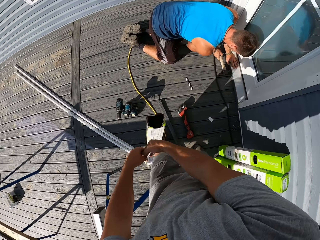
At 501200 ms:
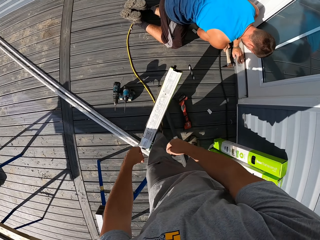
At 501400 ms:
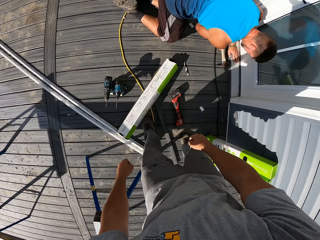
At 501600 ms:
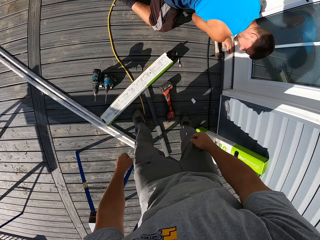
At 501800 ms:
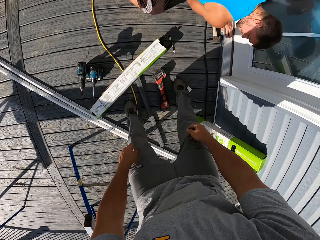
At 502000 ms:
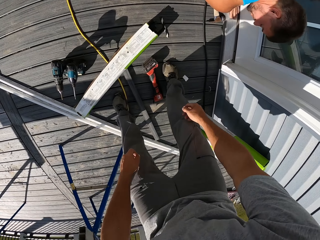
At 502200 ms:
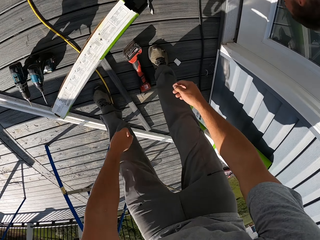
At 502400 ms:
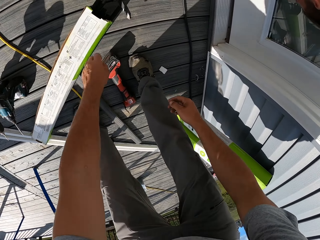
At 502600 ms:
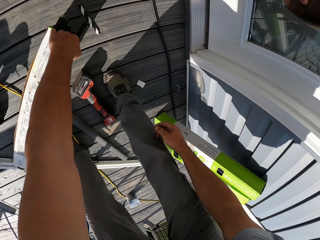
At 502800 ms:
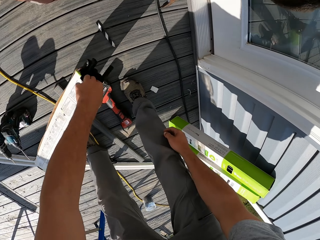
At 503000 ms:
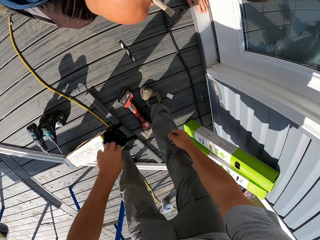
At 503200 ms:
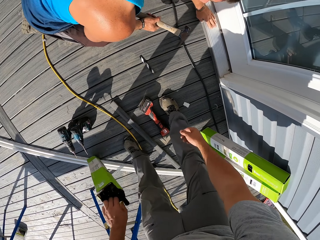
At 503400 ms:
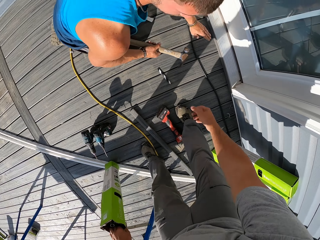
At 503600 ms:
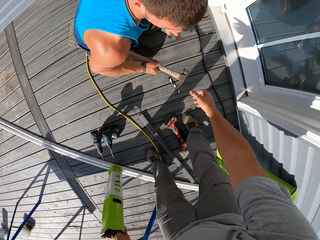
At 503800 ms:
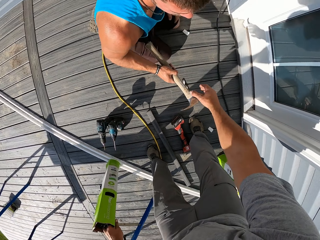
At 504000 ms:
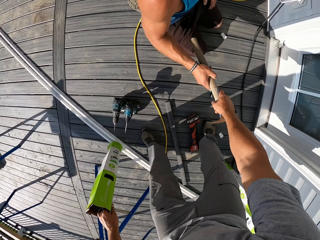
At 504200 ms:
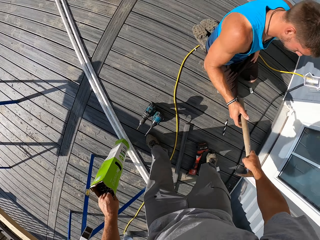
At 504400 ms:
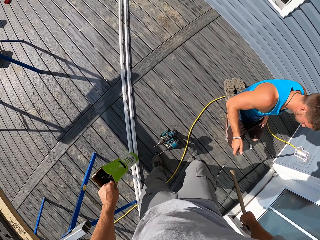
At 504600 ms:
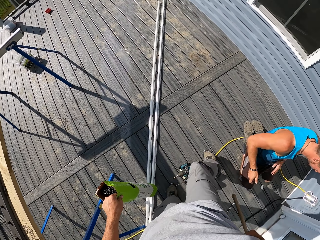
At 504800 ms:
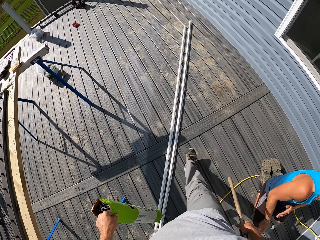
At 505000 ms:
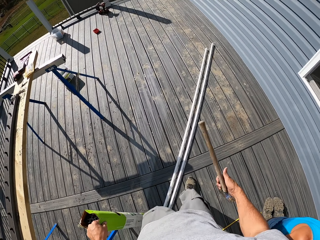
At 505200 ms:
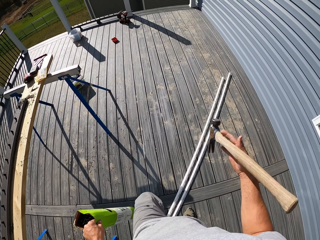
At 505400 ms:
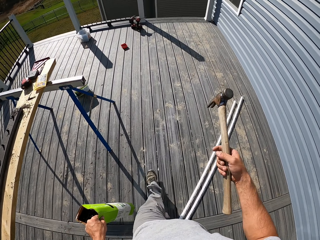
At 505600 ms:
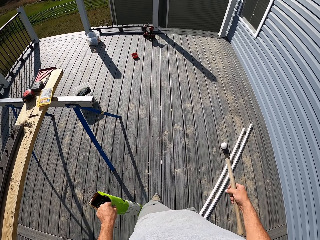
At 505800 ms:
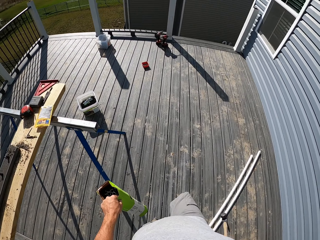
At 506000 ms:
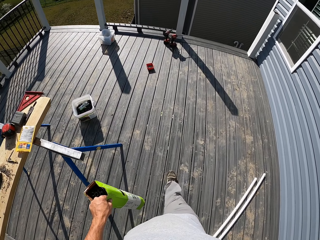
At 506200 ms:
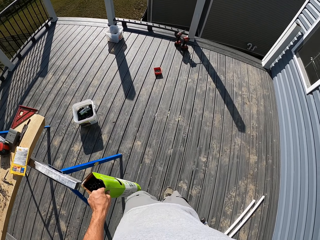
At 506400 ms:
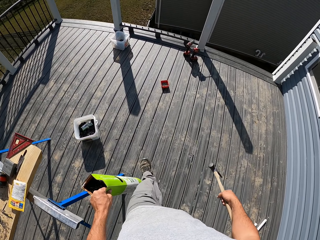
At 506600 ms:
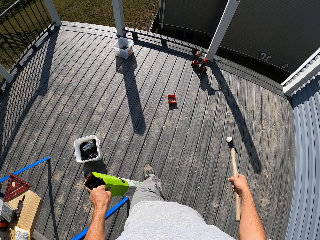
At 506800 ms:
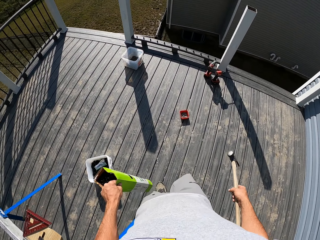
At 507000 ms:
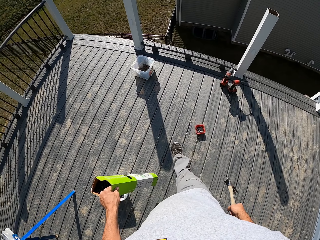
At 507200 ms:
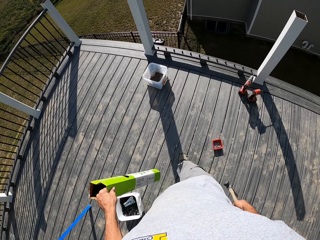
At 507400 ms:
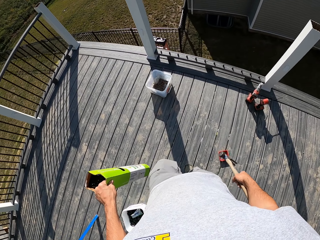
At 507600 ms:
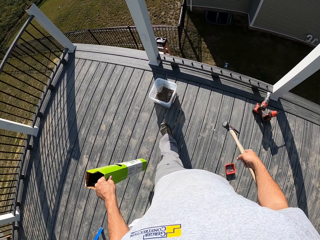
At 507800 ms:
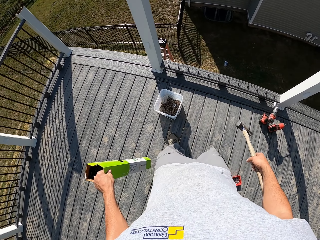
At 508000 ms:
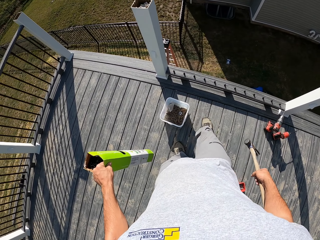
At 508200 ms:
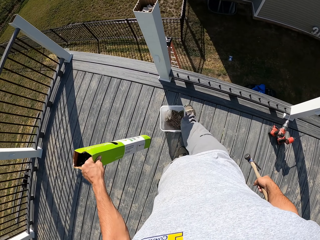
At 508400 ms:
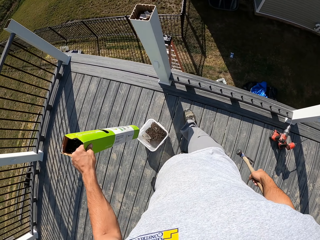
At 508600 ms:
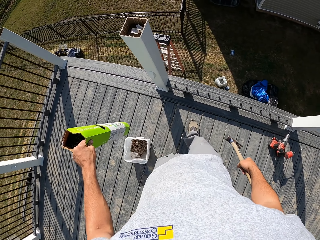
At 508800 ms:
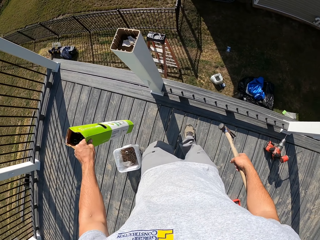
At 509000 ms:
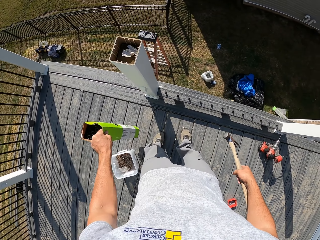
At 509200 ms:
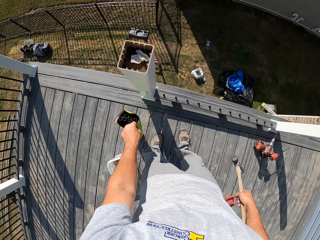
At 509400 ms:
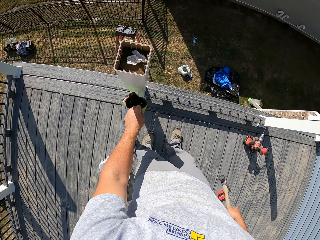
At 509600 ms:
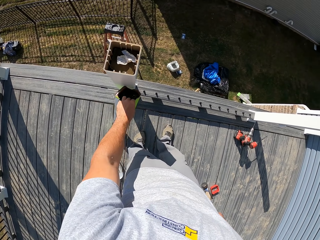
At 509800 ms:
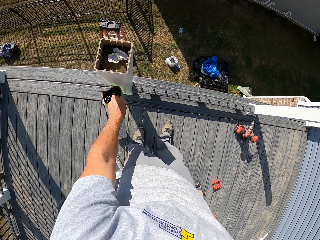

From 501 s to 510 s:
The camera wearer moves the box to his right hand. He drops the box to the ground. He picks up the box from the floor with his left hand. A man hands a hammer to the camera wearer. The camera wearer walks in the workshop. He turns the hammer in his hand. He adjusts the hammer in his hand. He walks in the workshop. He moves a bucket on the floor. He places the box on the floor.

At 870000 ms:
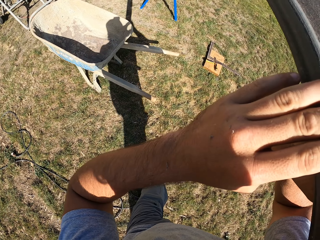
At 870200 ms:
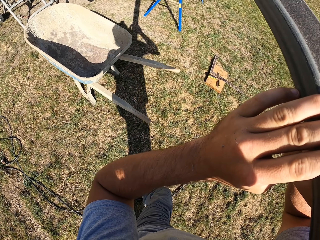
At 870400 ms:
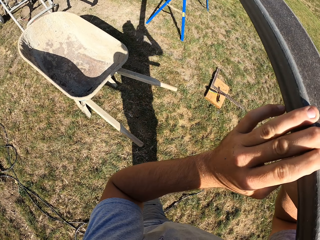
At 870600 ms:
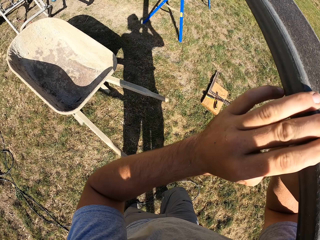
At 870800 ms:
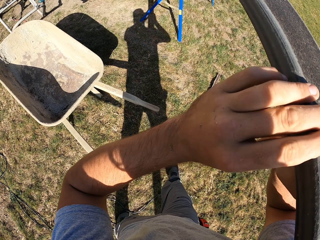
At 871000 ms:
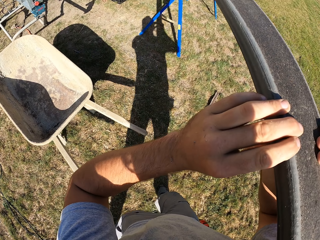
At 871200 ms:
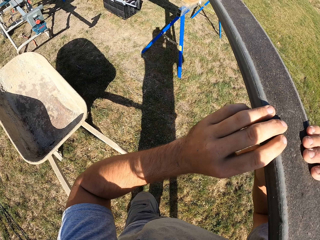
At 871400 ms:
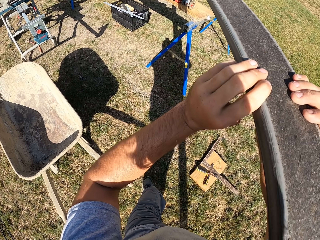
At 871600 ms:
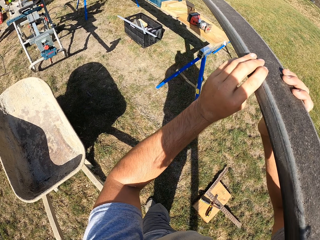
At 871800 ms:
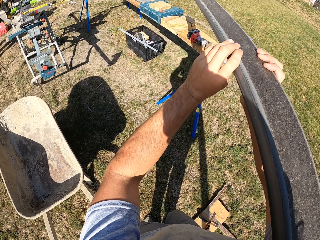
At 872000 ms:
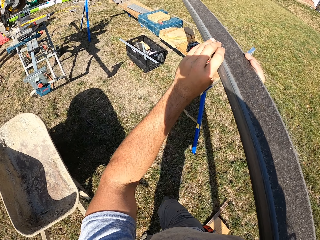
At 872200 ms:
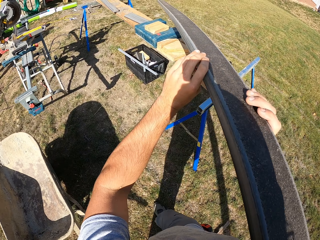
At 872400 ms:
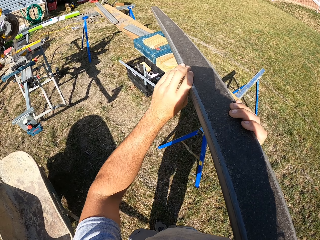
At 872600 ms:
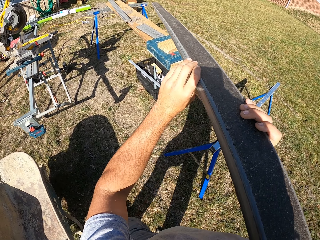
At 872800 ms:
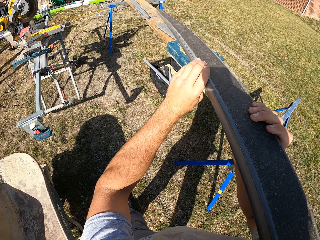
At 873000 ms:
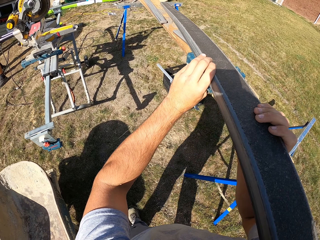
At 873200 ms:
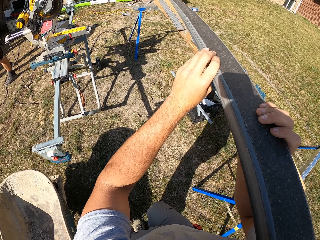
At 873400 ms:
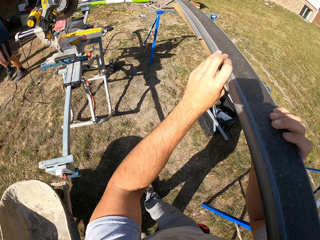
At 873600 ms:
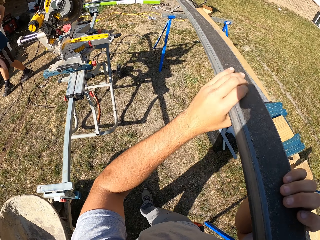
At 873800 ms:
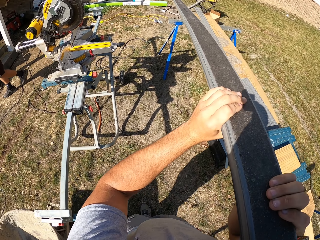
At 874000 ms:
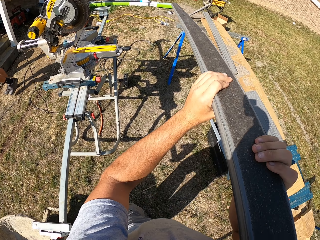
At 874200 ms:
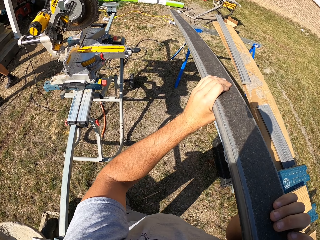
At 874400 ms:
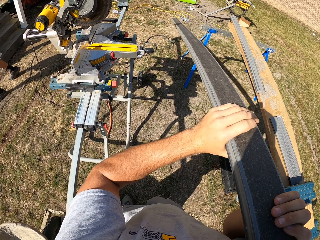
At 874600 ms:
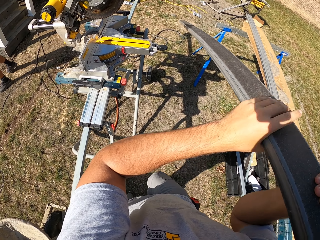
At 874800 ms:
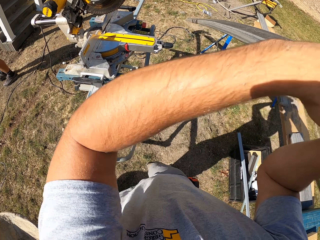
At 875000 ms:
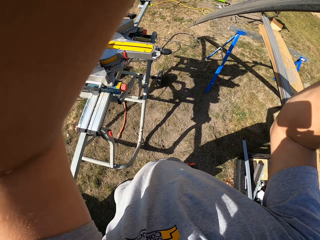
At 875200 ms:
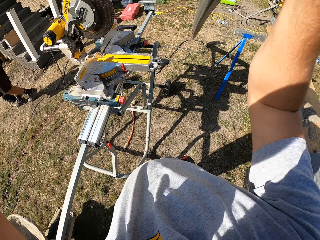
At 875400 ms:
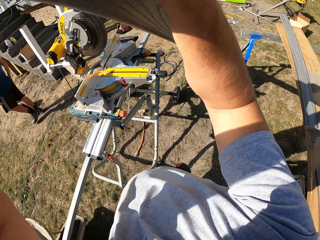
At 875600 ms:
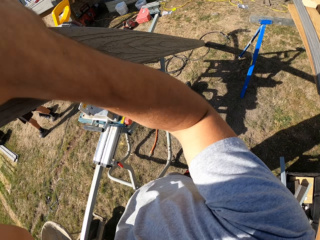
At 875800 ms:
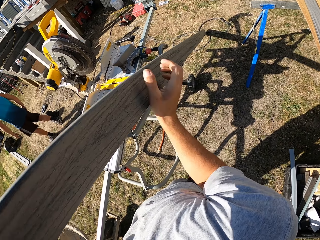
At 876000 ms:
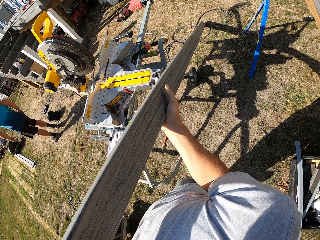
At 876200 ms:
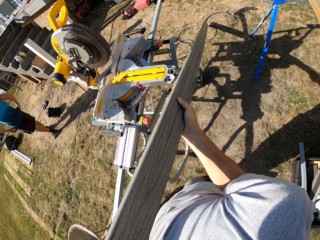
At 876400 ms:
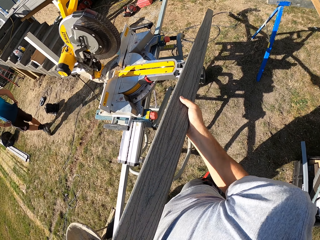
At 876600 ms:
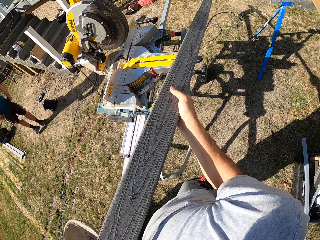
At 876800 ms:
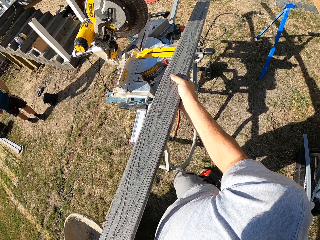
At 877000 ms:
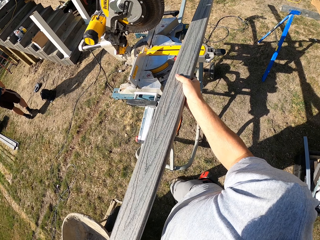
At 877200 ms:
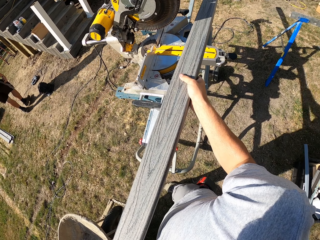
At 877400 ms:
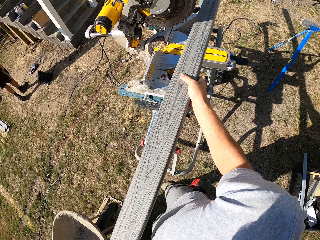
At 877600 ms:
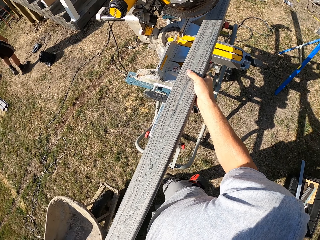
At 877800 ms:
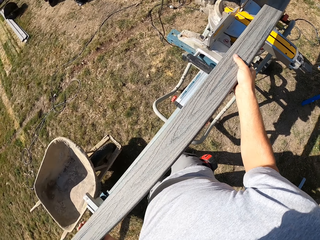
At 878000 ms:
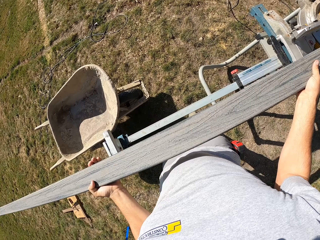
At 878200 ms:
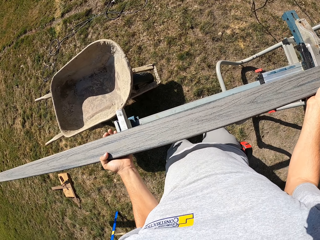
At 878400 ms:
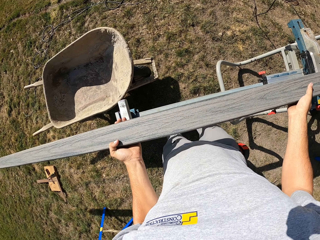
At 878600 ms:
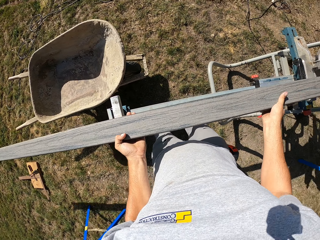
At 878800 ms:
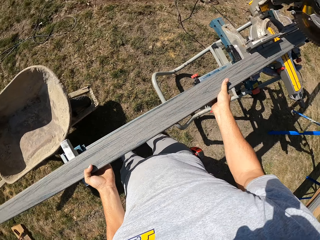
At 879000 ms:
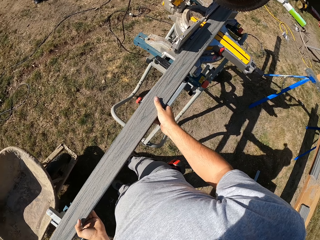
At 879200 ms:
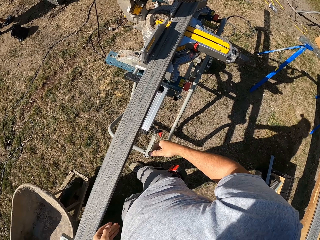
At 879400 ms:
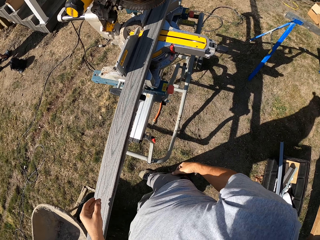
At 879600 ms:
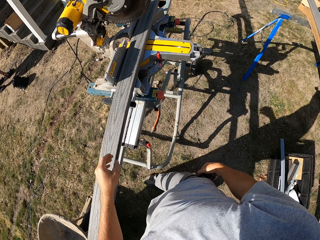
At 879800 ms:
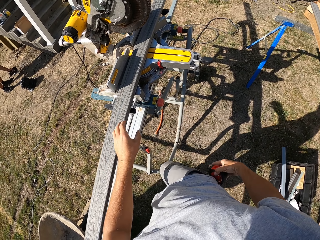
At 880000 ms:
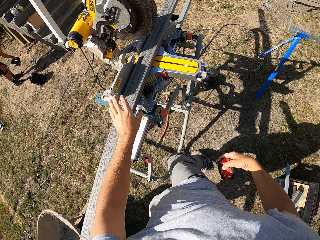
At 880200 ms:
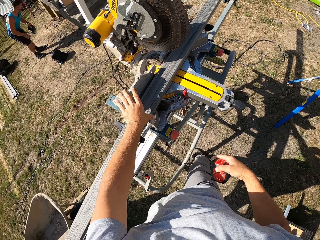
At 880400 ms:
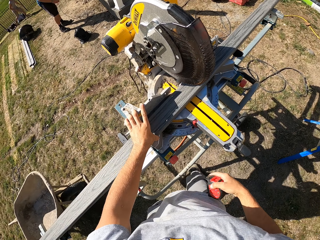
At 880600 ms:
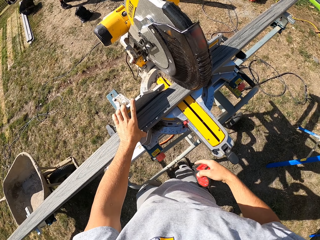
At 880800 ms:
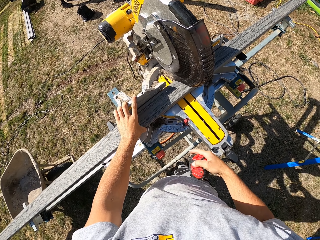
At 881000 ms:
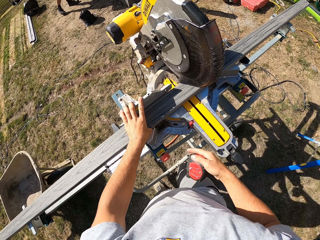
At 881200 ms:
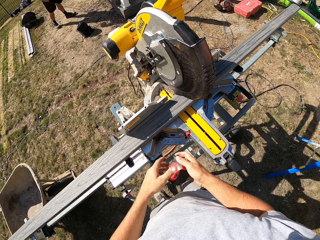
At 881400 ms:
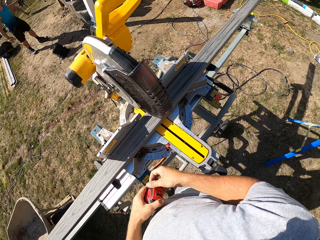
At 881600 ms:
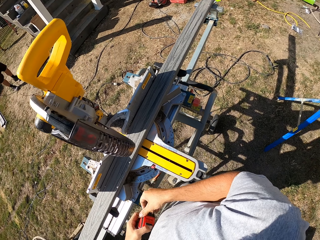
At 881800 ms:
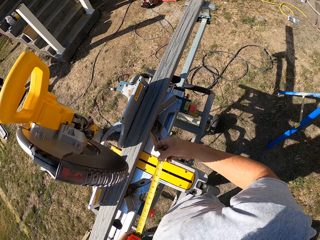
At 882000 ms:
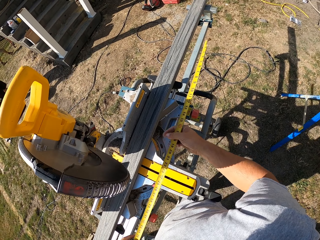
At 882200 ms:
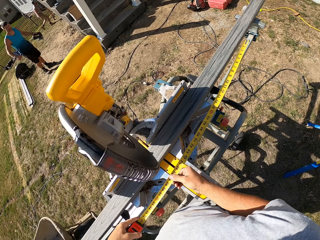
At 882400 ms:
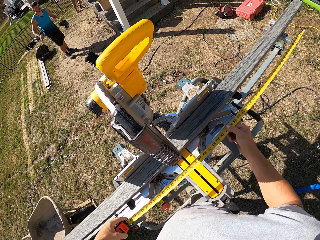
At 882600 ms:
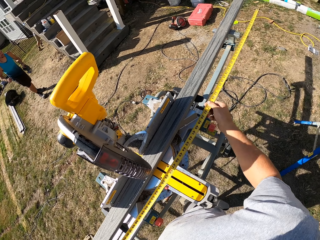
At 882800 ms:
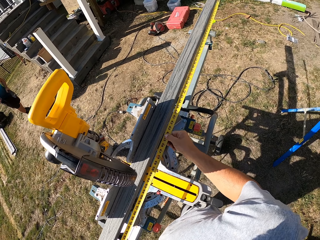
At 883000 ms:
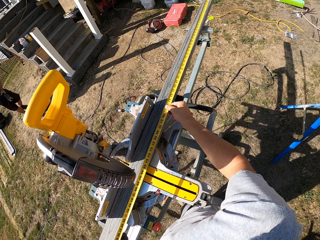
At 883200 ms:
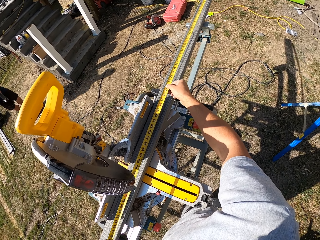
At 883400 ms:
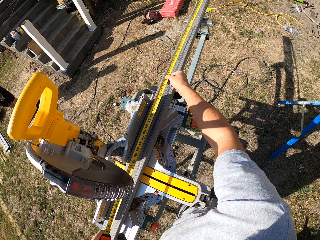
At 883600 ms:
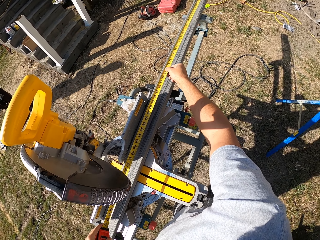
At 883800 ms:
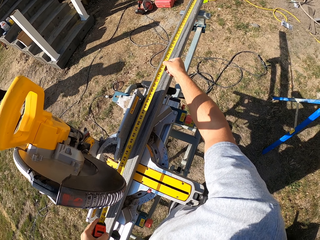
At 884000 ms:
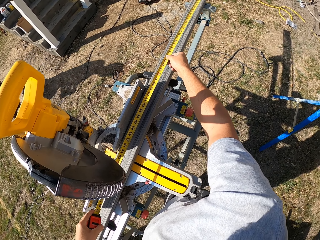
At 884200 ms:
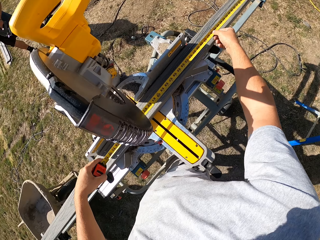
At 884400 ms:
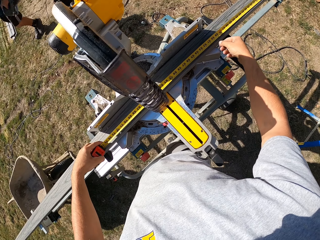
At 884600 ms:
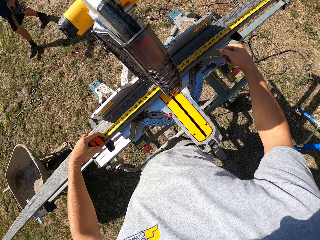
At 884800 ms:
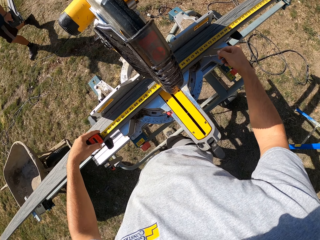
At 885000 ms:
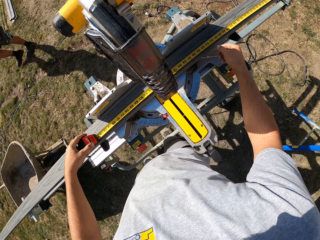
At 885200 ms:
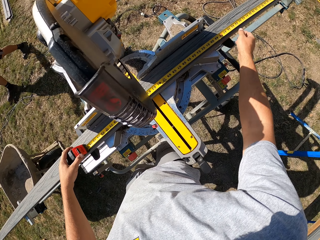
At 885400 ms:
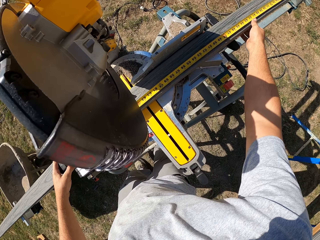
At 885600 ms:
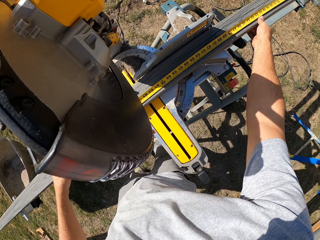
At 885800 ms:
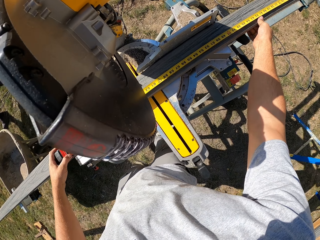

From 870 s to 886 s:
The camera wearer walks in the workshop. He removes the piece of timber from his shoulder. He places the timber on the woodcutting machine. He removes the tape measure from the pocket. He holds the piece of timber. He stretches the tape measure. He measures the pieces of timber.
